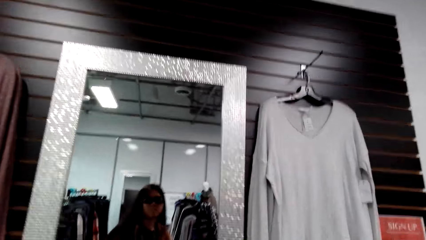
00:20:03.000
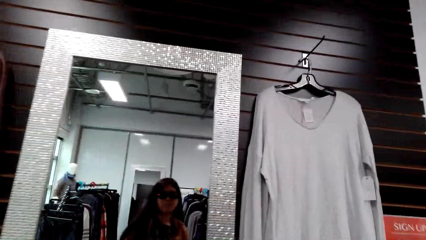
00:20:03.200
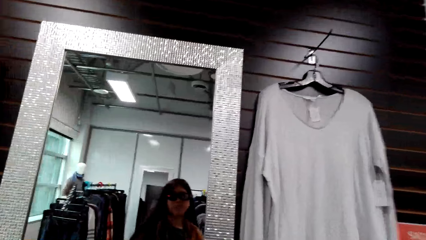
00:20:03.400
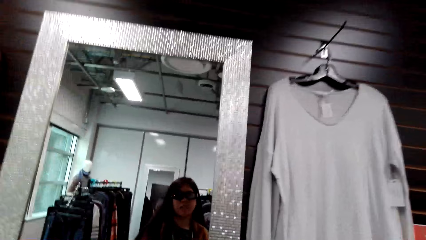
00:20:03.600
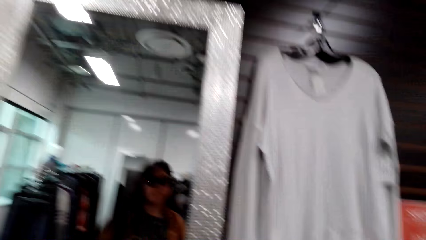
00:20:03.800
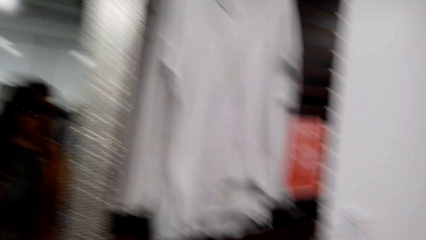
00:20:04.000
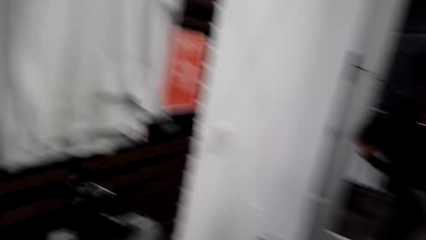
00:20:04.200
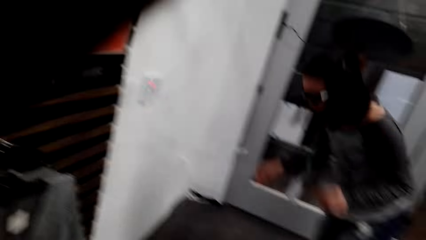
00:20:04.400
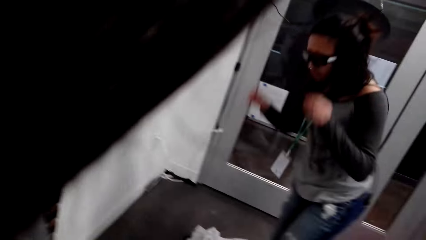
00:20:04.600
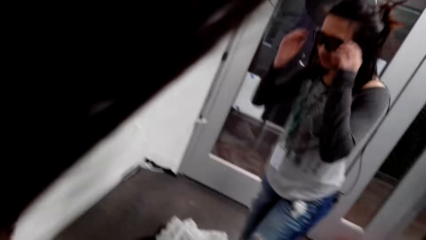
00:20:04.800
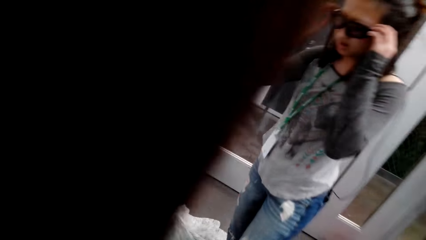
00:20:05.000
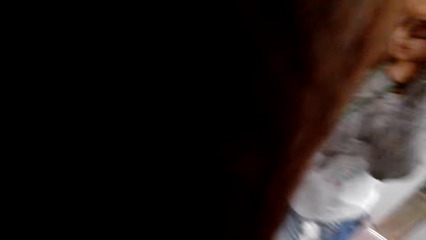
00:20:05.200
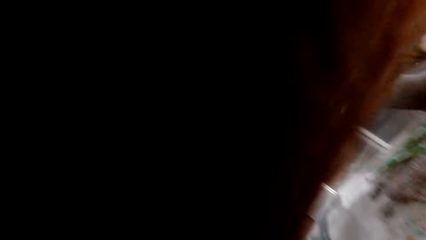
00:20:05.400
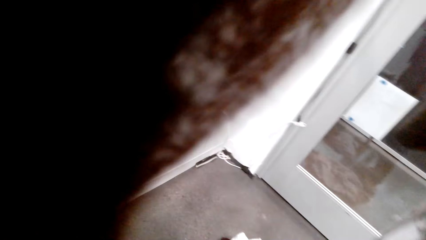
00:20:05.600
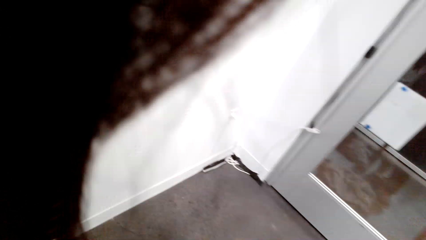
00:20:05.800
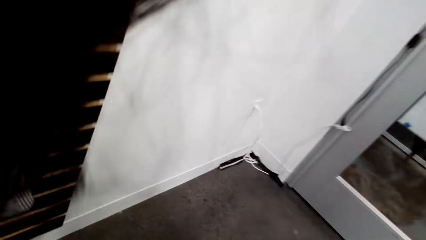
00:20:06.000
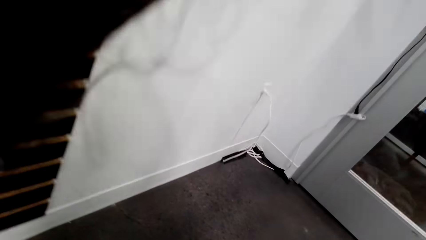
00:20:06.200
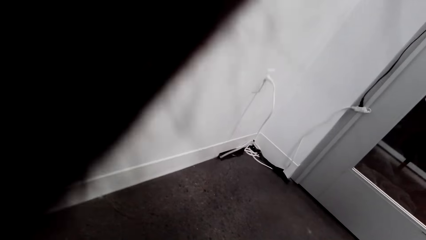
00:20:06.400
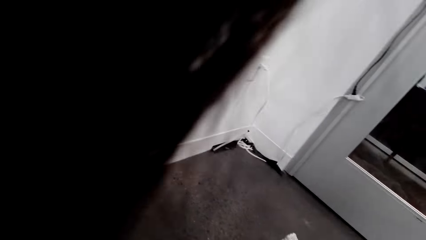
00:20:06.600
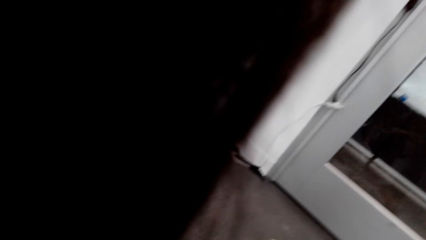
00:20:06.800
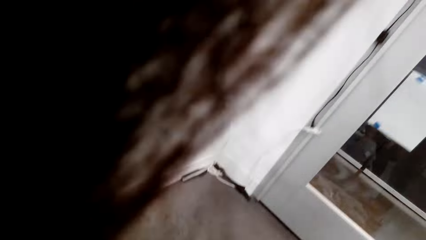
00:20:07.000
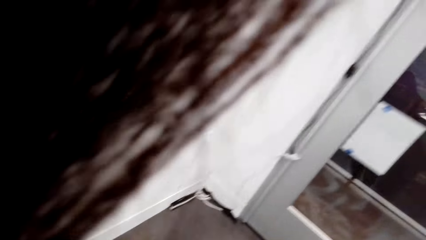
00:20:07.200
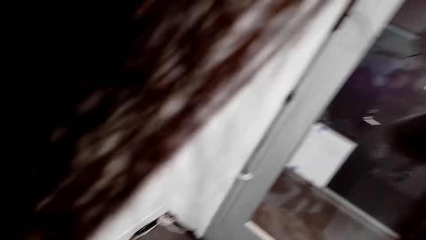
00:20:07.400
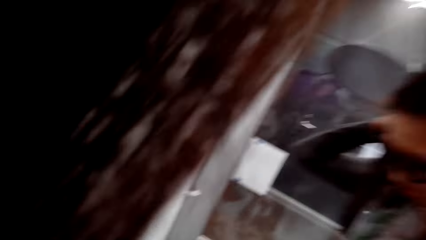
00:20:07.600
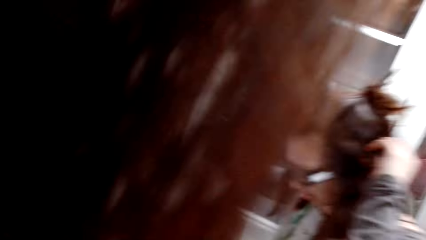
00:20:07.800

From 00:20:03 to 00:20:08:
The camera wearer looks into the mirror. They look around. A man places the cloth on the floor. The camera wearer talks to the man.

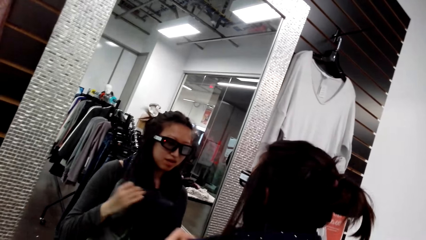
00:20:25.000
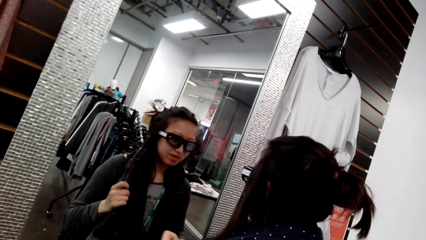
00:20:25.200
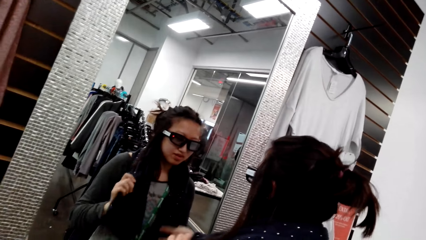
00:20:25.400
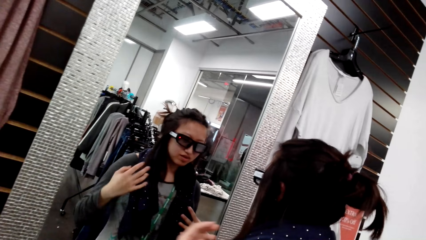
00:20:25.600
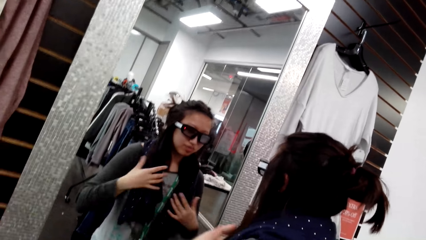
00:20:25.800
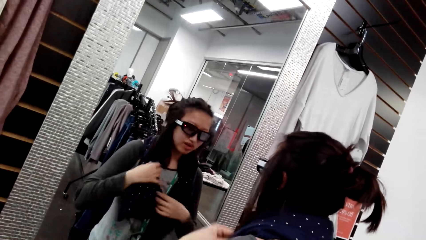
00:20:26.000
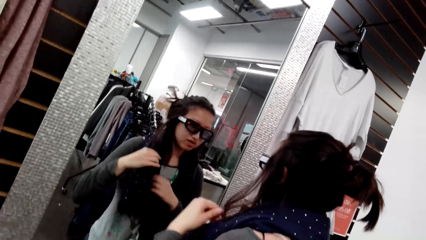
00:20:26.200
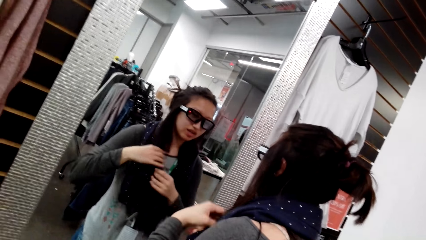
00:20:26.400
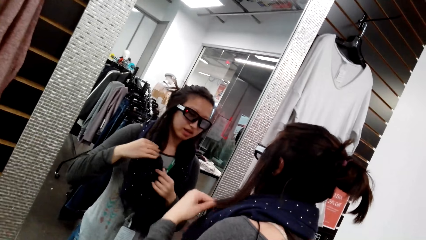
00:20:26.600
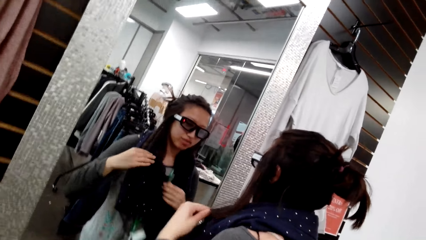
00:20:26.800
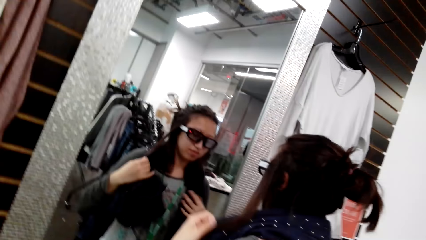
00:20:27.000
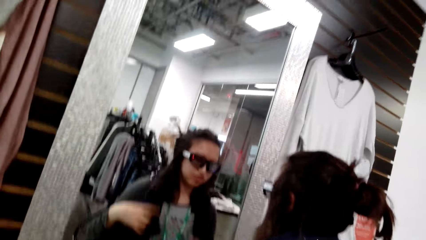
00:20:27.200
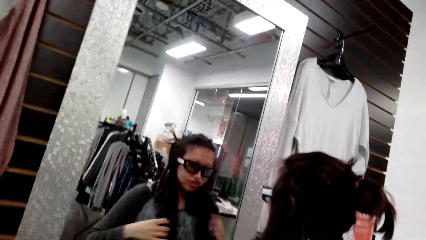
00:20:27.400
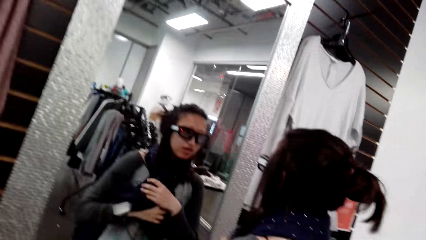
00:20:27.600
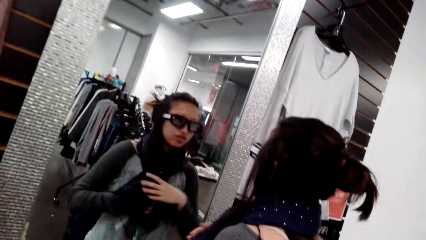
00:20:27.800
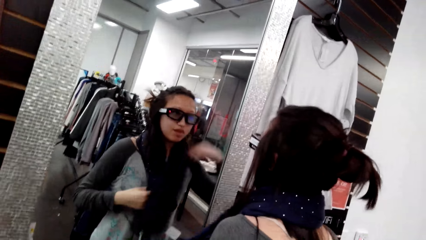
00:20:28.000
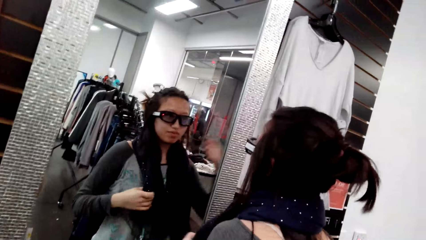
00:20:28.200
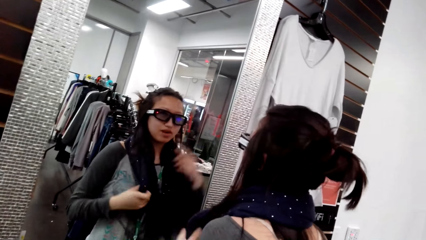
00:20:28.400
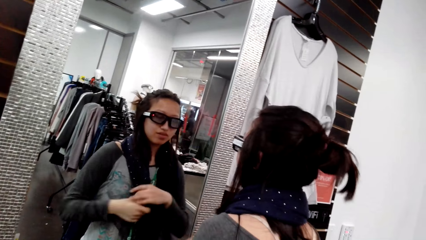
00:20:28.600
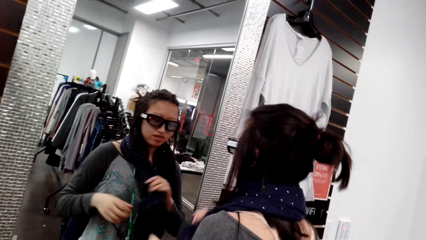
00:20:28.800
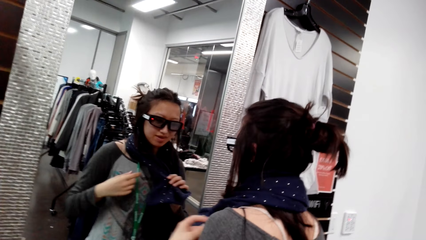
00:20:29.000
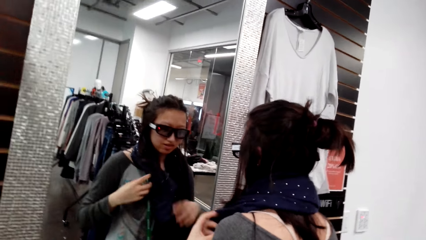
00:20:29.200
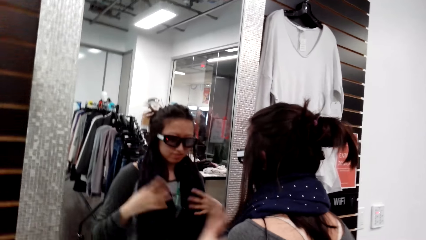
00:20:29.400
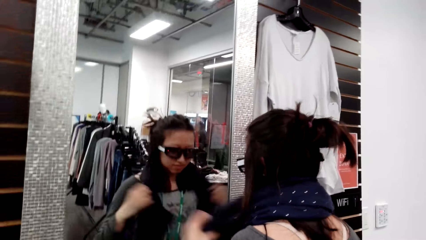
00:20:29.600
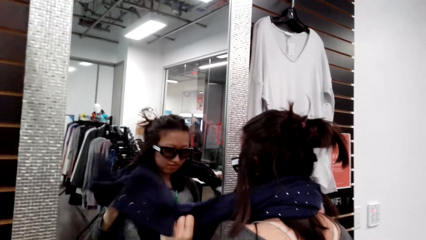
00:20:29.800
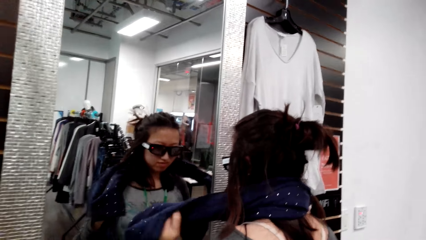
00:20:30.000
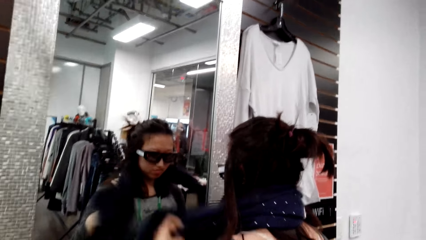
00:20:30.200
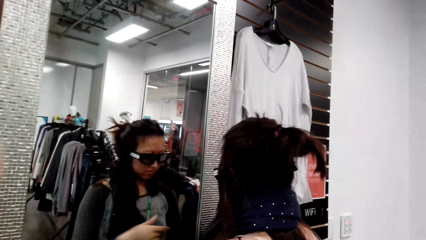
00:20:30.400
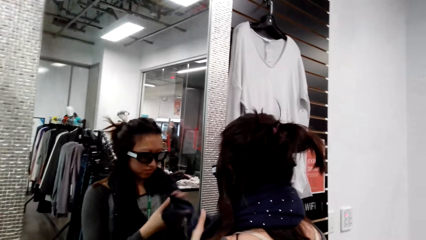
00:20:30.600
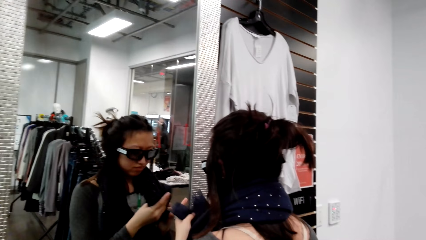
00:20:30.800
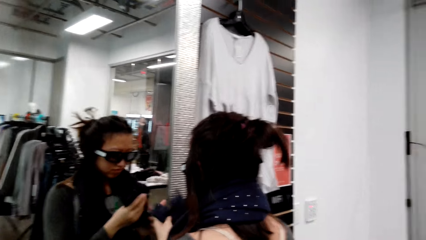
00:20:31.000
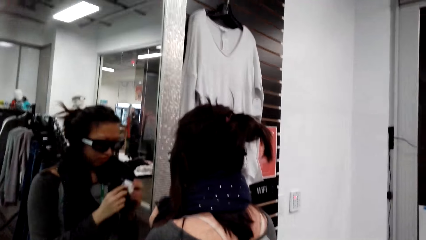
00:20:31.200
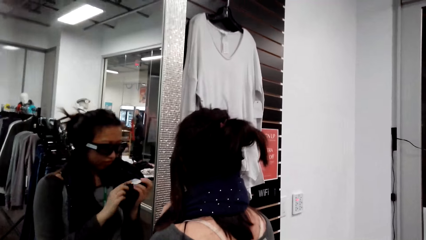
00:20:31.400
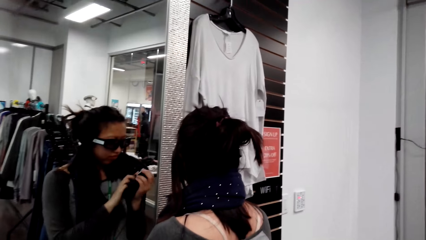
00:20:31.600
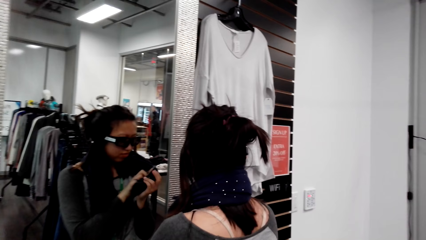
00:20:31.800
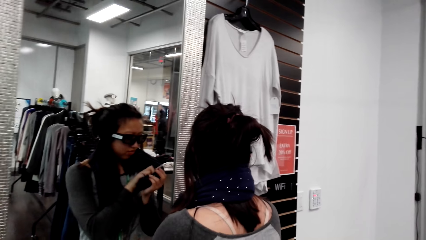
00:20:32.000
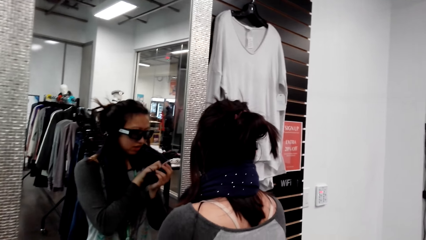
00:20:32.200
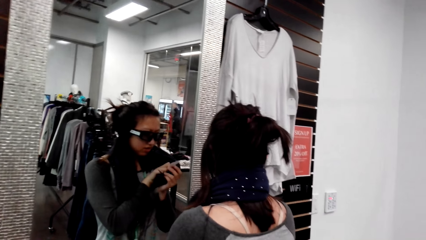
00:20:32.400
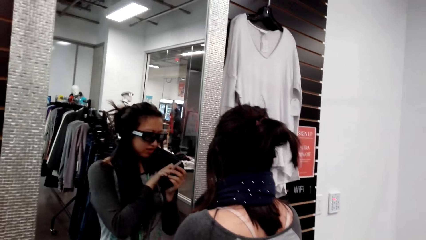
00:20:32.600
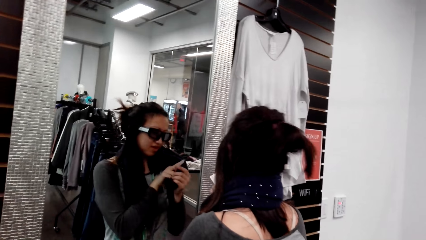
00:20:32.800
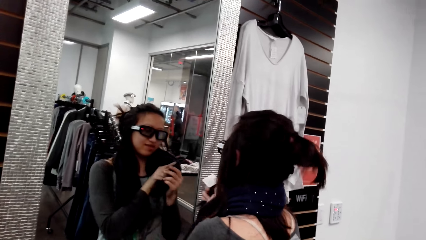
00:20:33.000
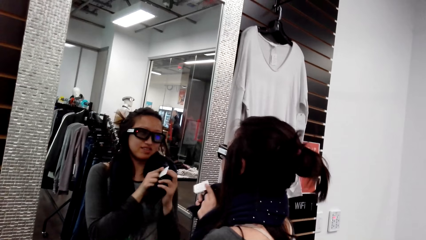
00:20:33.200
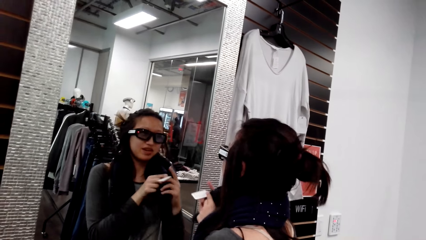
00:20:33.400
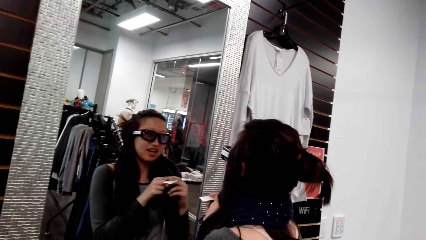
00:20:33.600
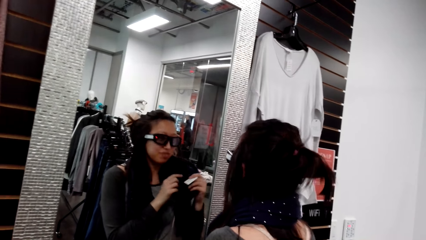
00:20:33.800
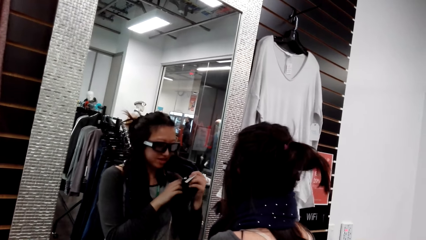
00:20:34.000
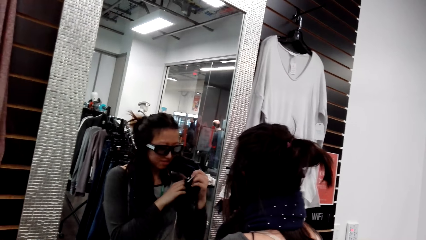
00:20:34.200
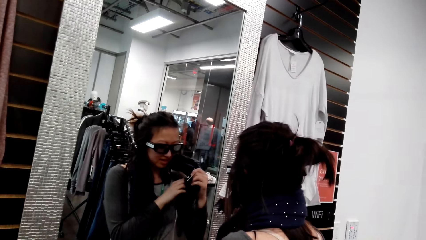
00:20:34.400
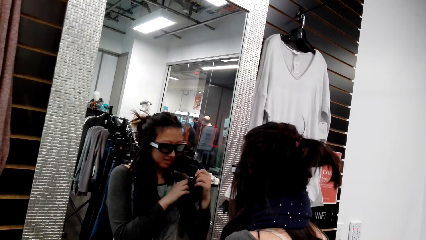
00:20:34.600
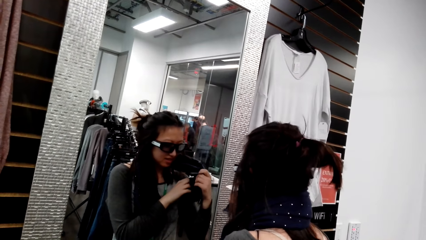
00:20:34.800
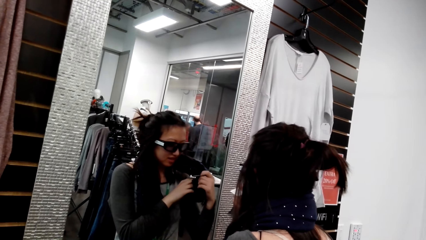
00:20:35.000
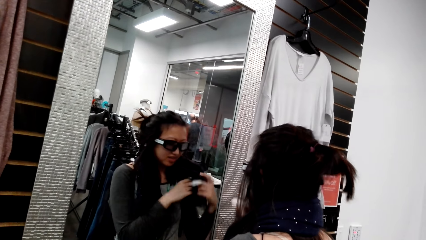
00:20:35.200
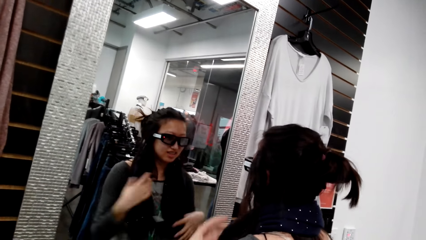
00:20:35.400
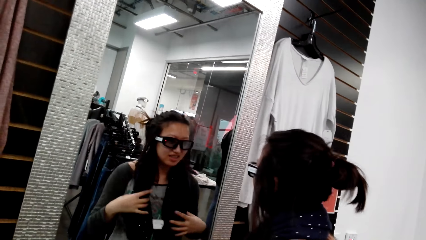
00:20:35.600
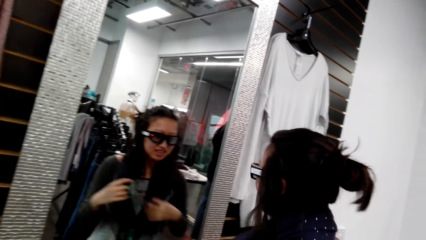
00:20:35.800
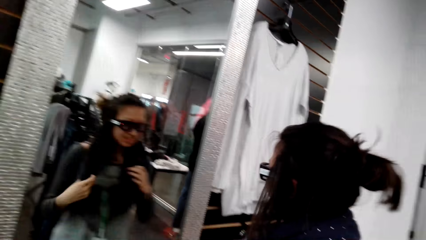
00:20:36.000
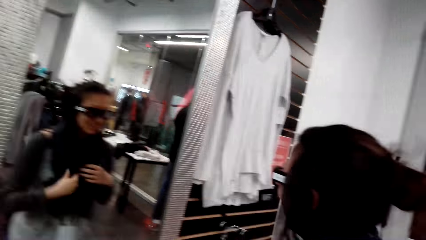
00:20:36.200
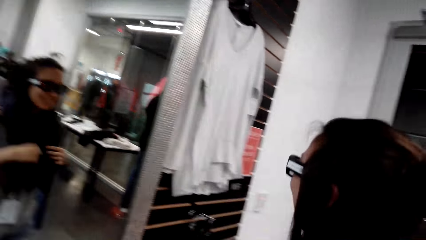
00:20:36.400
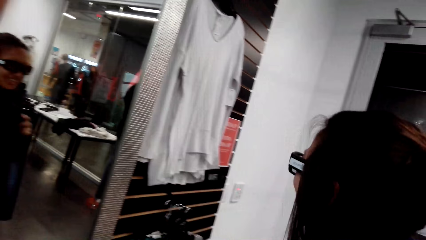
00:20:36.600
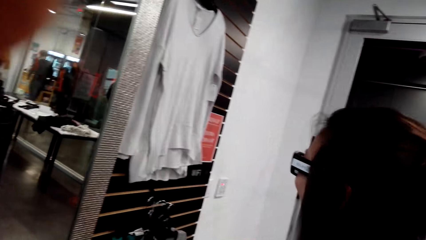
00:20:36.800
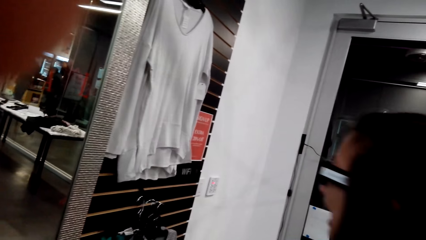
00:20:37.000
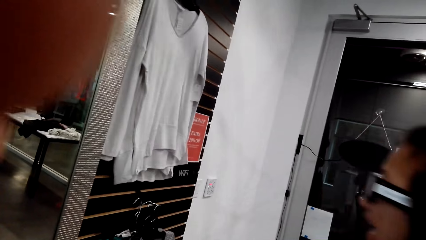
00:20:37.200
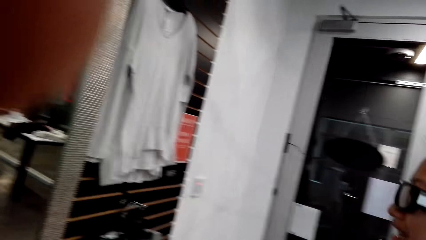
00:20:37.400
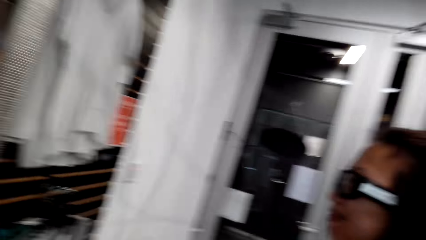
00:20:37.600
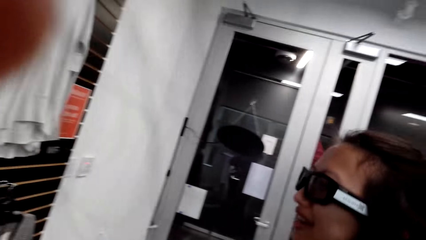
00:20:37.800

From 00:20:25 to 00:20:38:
The camera wearer talks to a man. The man talks to the camera wearer. The man looks into the mirror. The camera wearer talks to the man. The man talks to the camera wearer.
